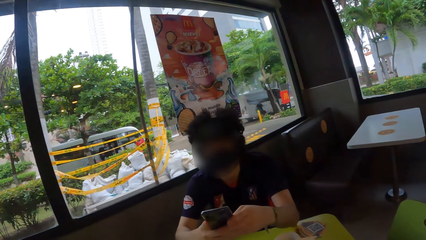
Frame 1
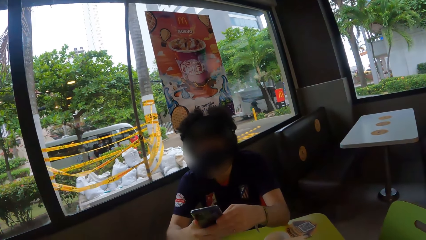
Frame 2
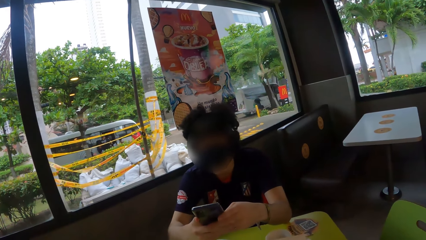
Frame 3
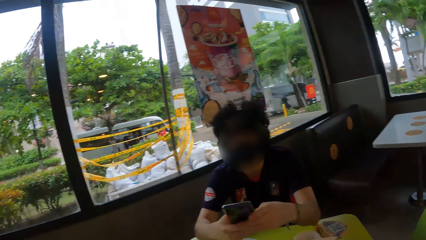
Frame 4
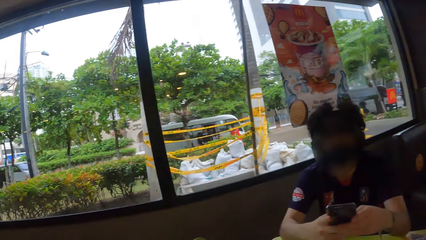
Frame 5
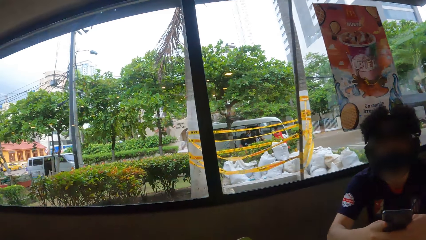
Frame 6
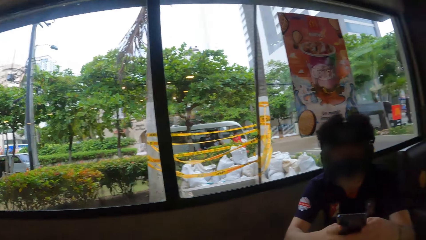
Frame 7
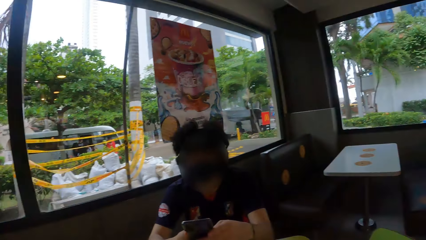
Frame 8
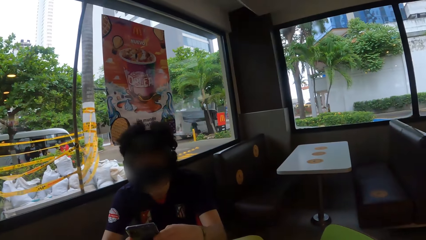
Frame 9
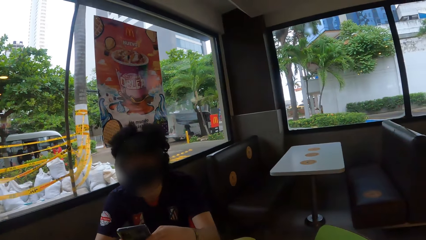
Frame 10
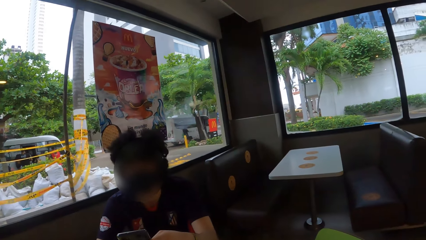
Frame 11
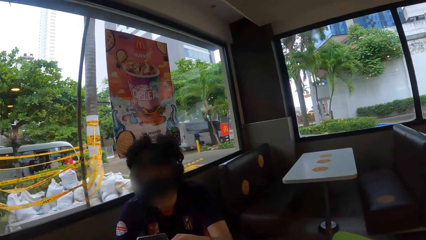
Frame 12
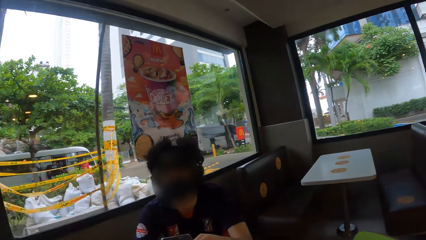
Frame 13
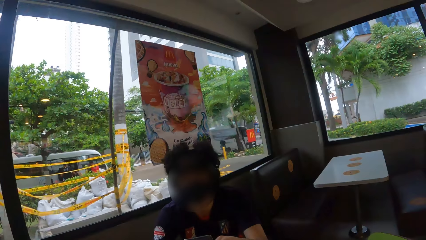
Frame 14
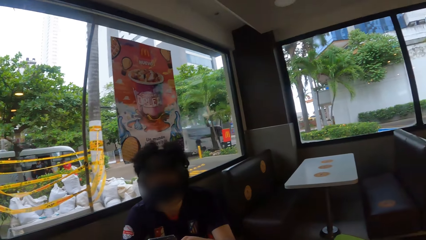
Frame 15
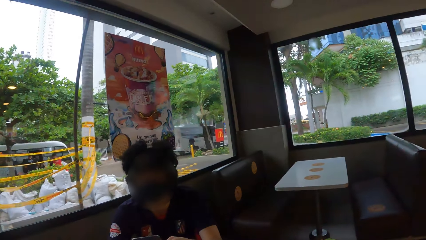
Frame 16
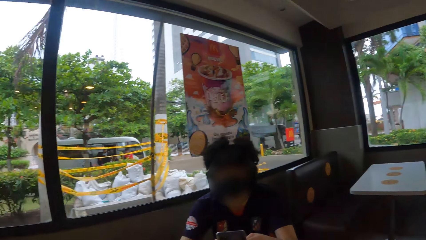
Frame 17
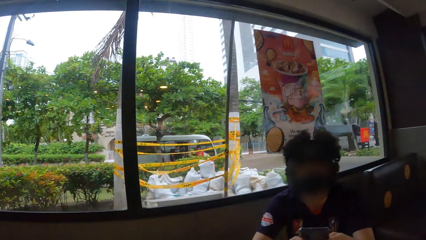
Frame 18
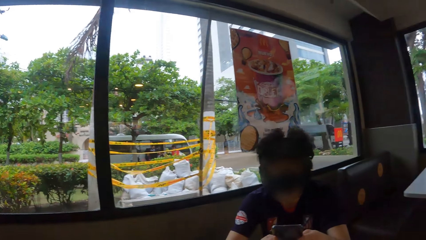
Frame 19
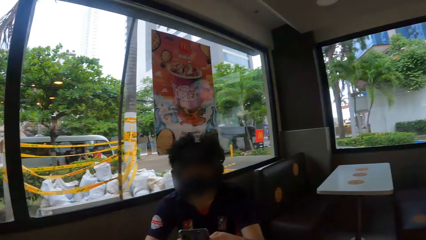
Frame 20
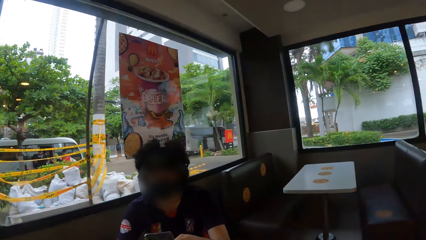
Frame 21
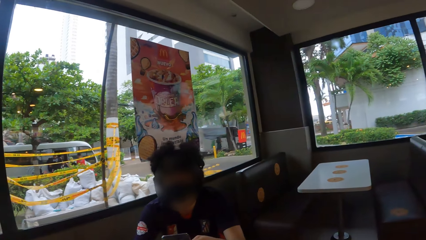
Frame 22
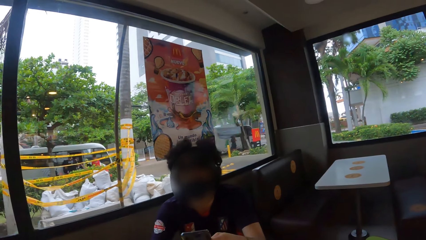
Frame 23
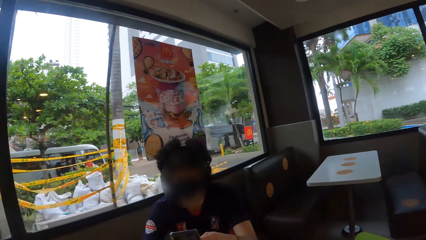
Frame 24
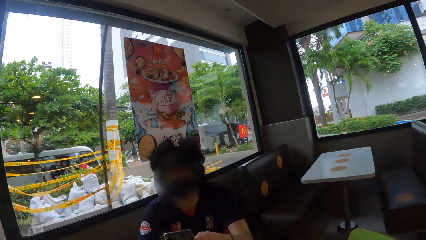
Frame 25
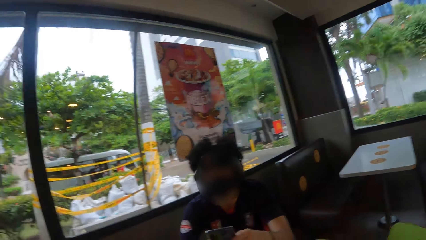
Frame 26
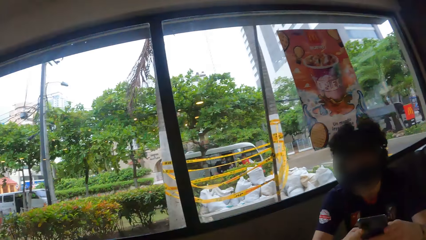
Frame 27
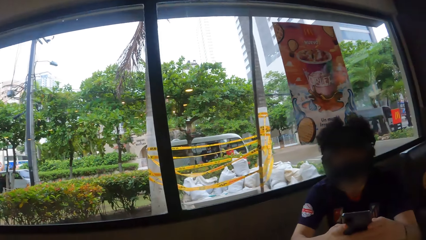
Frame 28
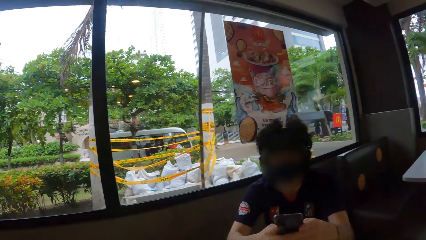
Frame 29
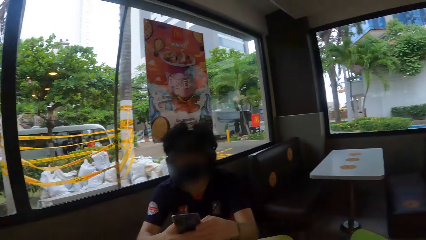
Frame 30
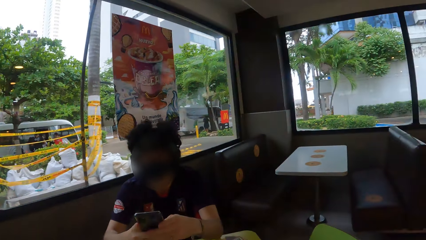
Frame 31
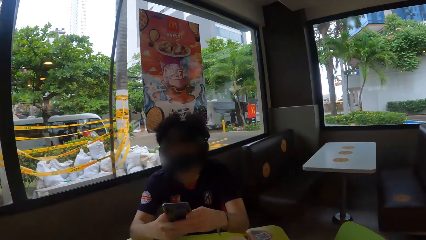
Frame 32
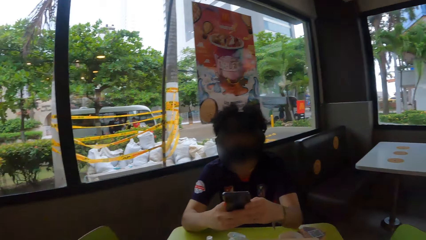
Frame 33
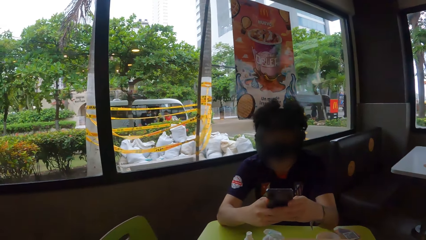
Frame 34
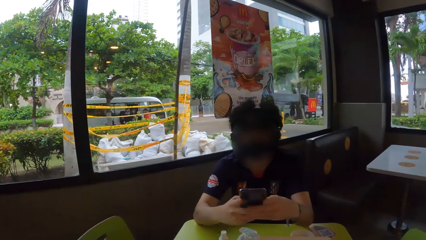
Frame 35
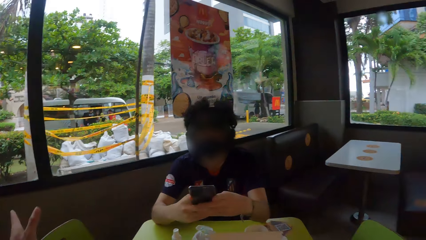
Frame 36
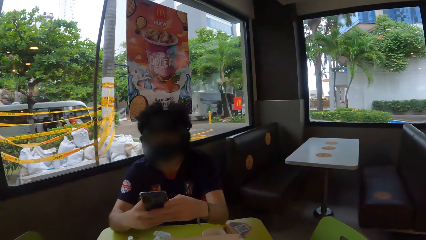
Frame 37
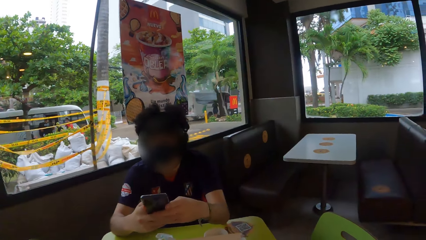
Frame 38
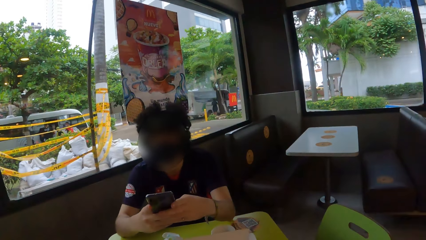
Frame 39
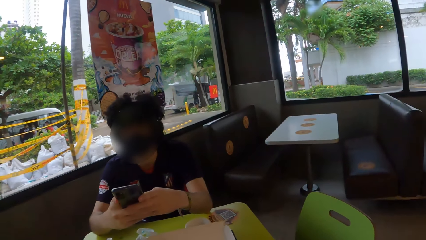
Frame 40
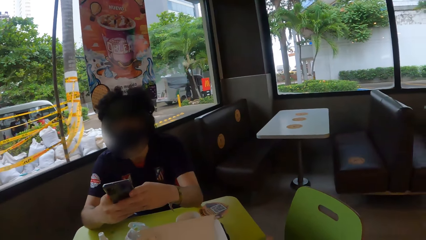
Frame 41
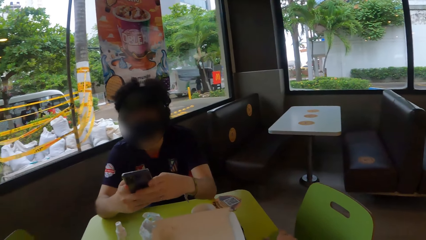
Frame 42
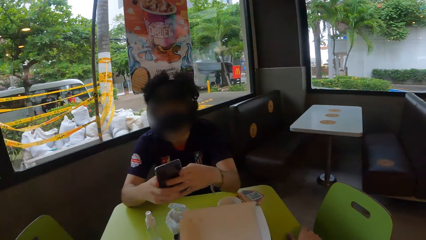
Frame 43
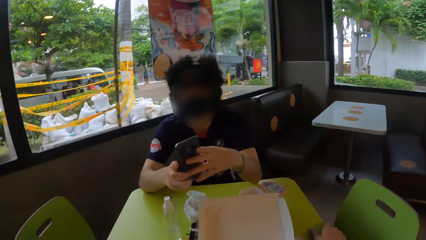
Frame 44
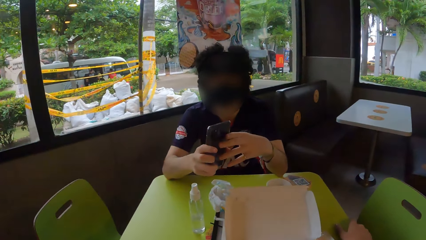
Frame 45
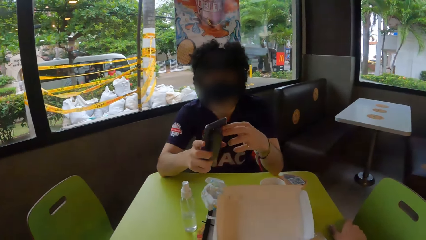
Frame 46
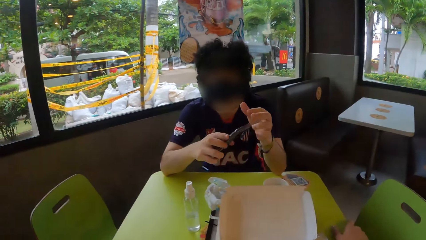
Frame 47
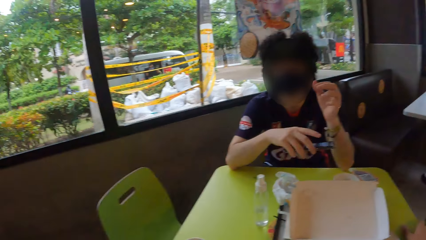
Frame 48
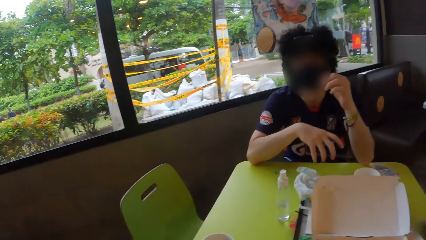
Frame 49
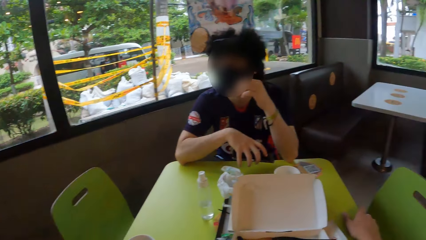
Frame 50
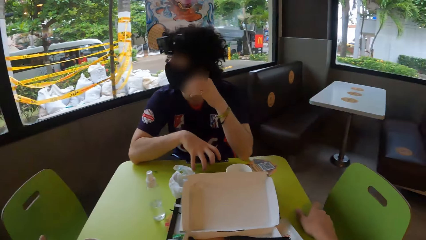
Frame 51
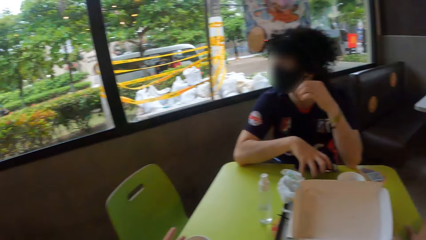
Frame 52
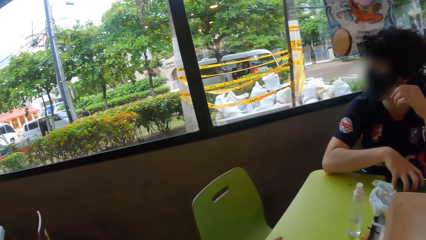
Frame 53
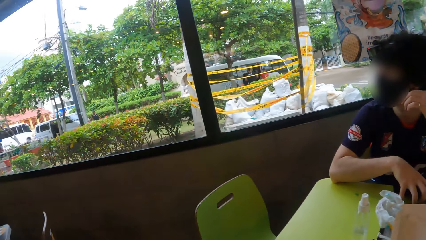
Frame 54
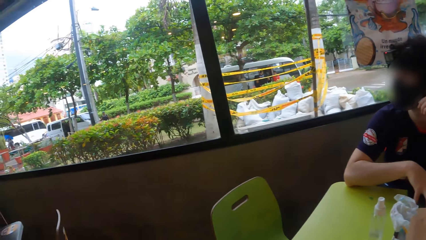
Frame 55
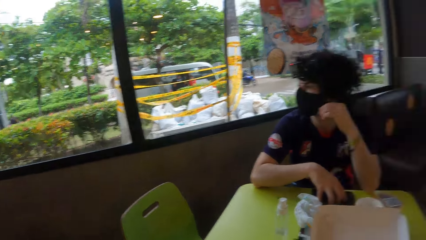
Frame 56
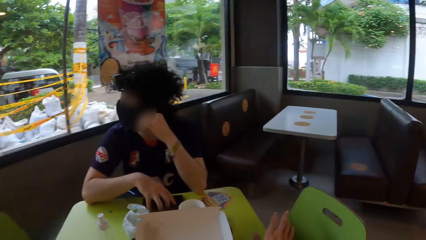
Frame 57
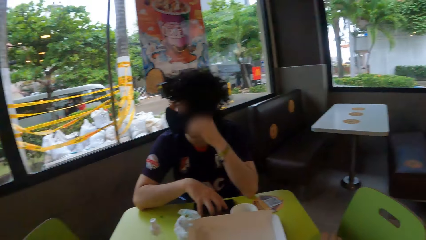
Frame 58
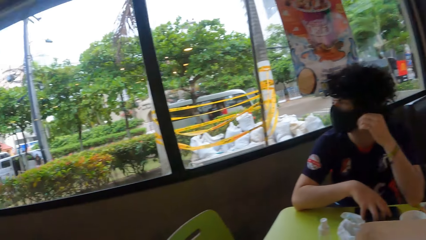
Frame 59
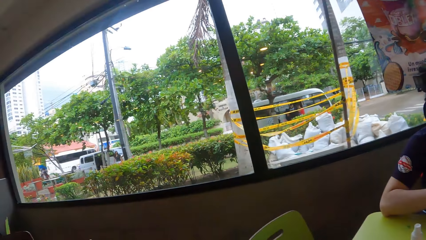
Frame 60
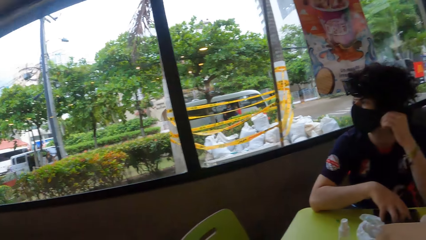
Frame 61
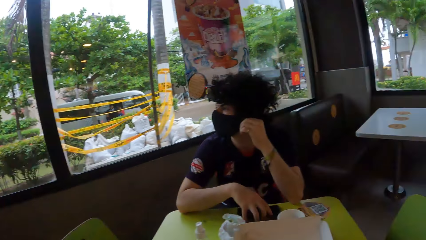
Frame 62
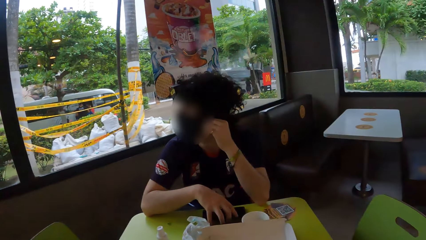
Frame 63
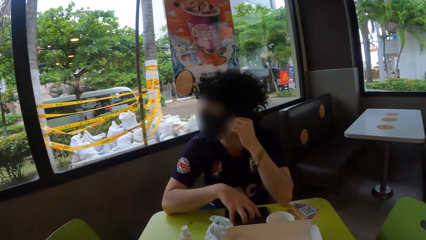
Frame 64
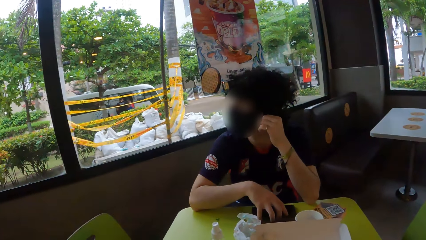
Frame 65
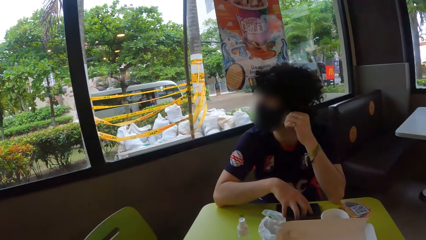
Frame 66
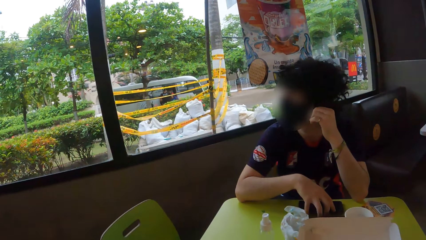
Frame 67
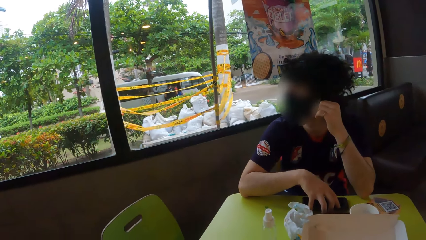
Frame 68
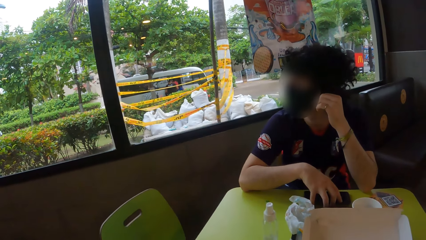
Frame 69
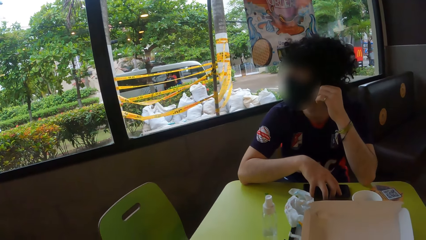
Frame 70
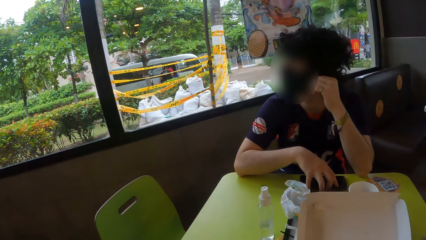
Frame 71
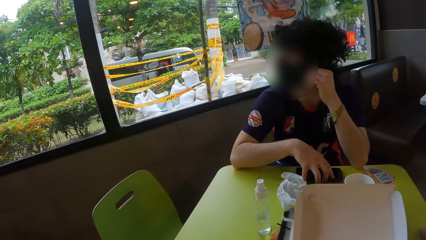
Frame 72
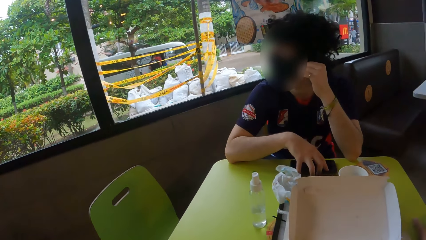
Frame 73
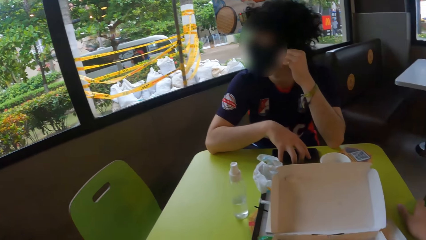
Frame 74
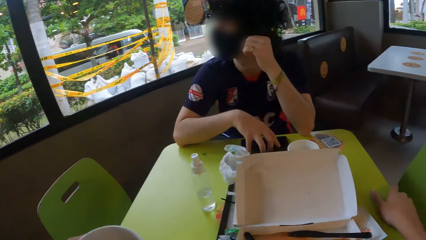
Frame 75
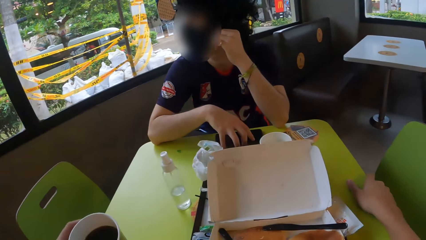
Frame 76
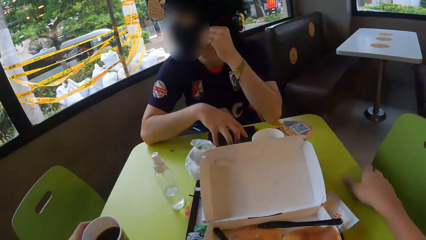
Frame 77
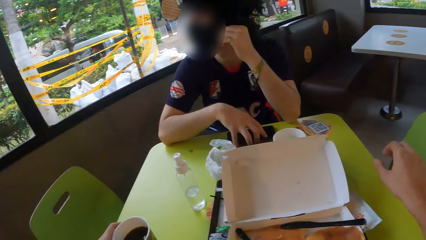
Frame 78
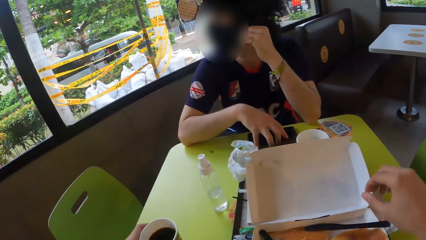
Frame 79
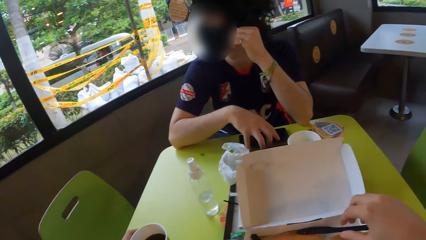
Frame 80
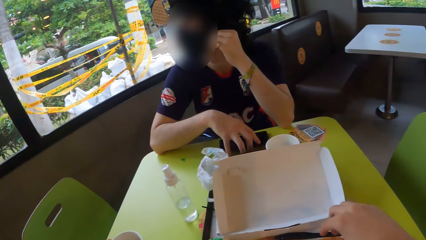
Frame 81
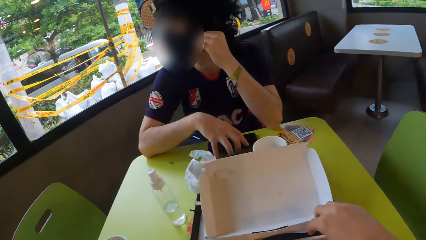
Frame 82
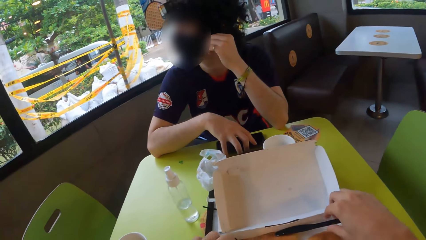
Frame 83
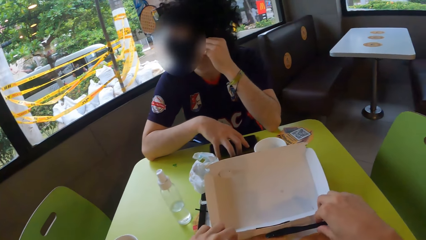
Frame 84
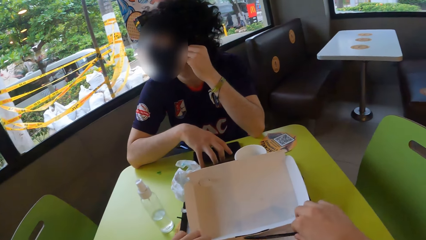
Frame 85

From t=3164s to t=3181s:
The camera wearer looks around. They sign. A man puts a phone on the table. The camera wearer puts a cup on the table. They take a knife.
